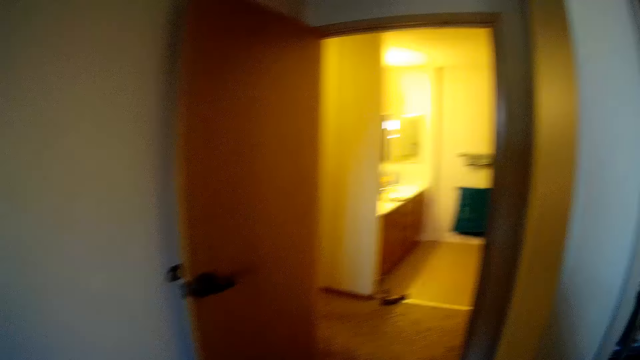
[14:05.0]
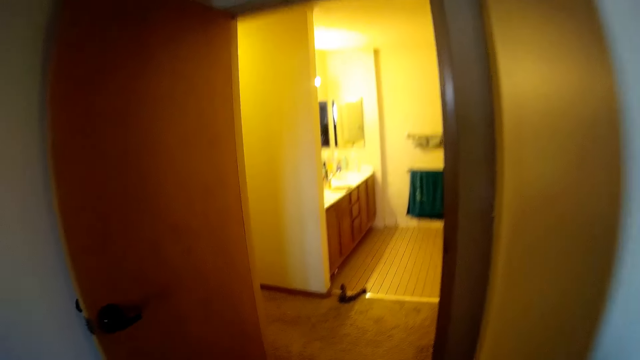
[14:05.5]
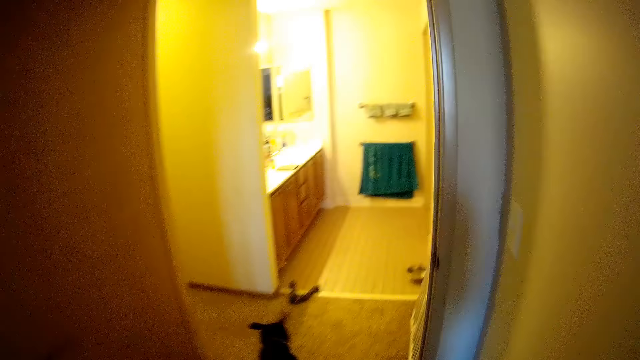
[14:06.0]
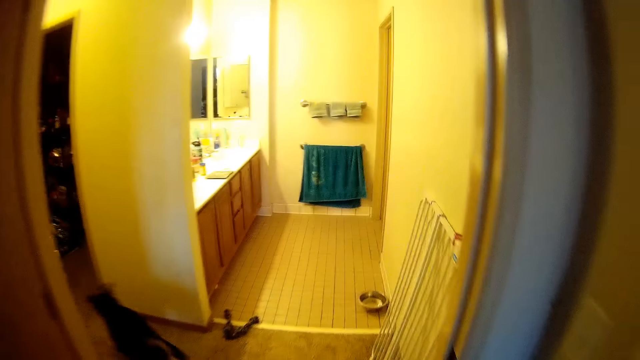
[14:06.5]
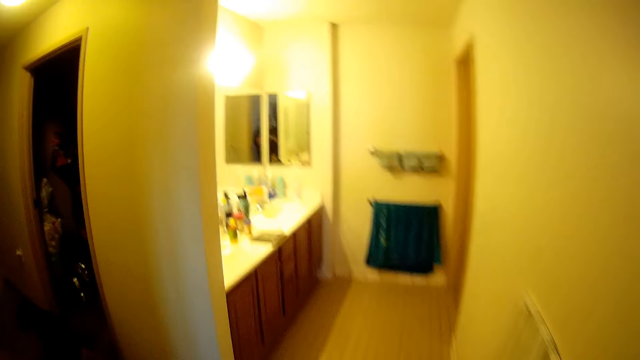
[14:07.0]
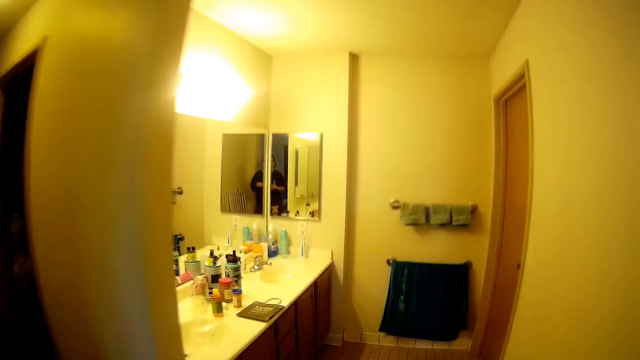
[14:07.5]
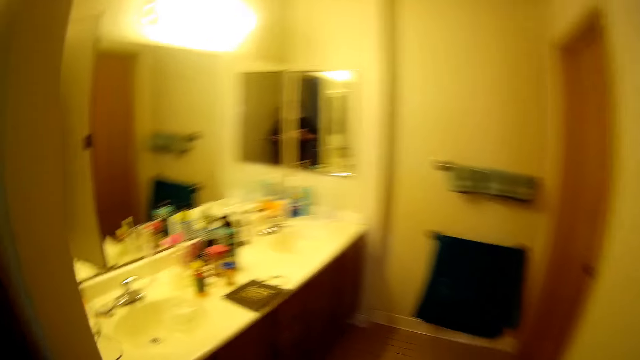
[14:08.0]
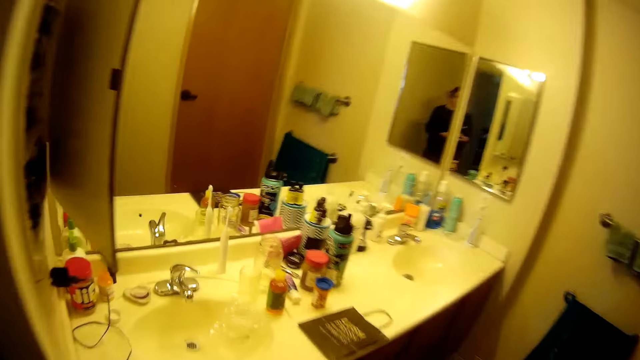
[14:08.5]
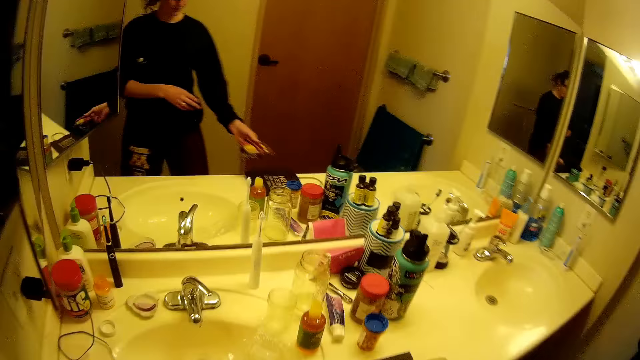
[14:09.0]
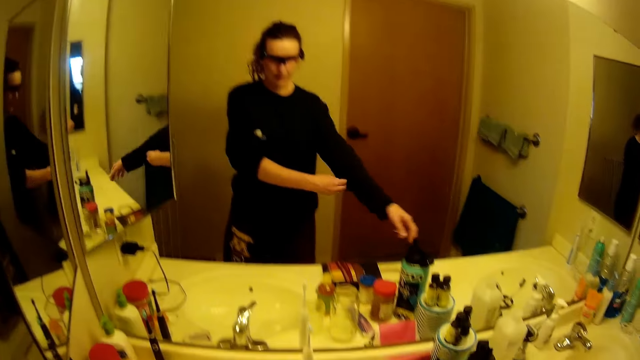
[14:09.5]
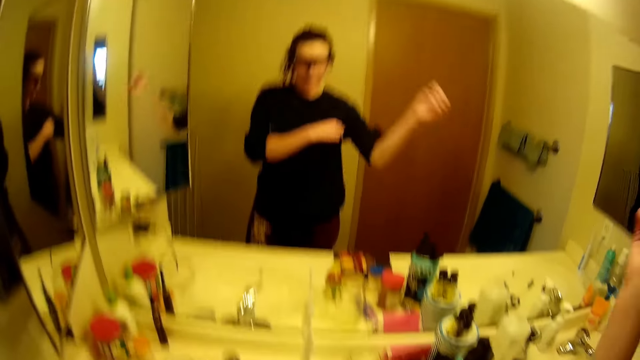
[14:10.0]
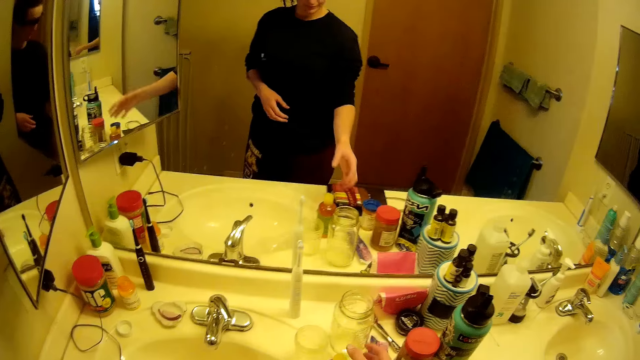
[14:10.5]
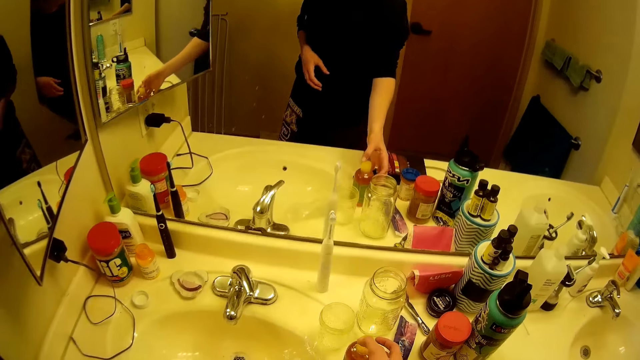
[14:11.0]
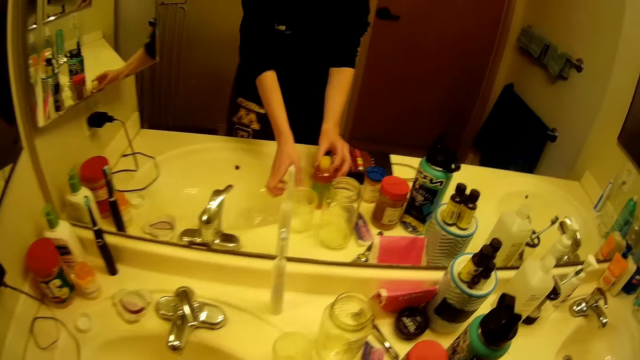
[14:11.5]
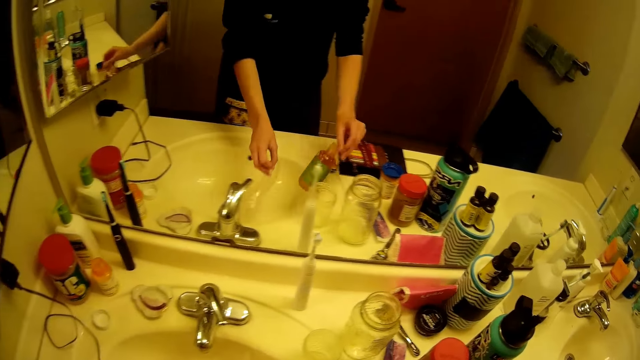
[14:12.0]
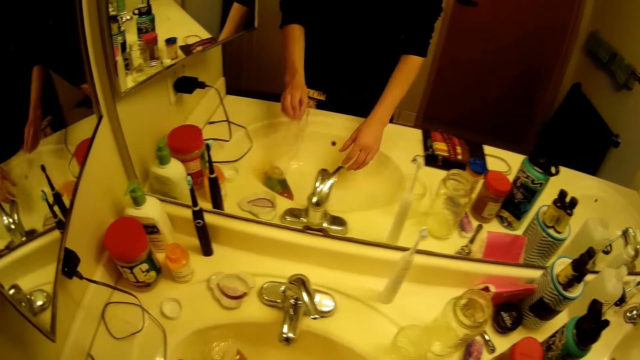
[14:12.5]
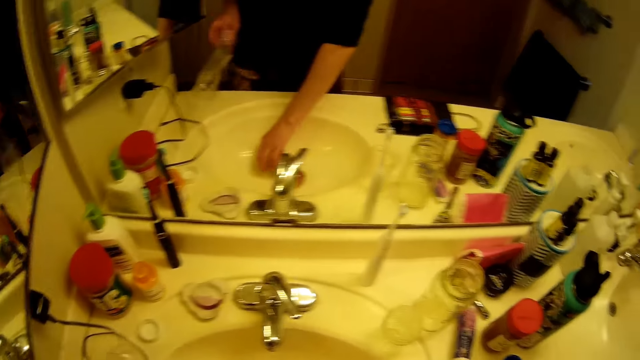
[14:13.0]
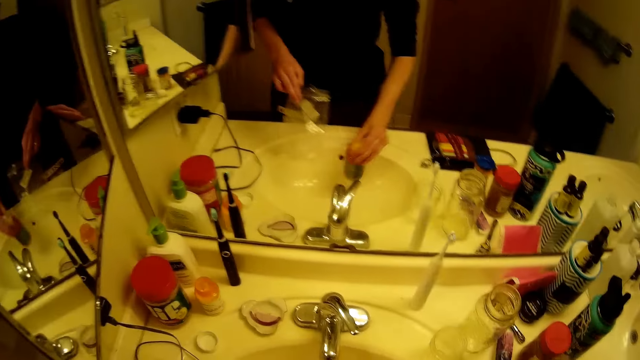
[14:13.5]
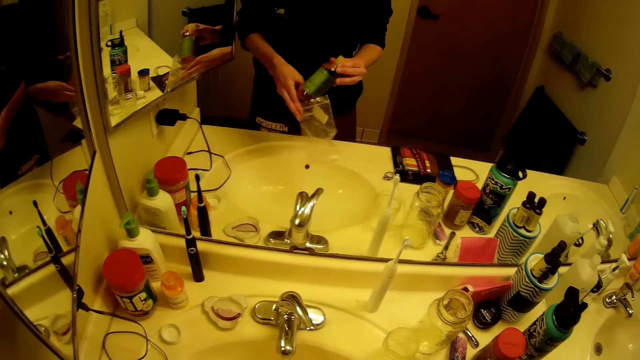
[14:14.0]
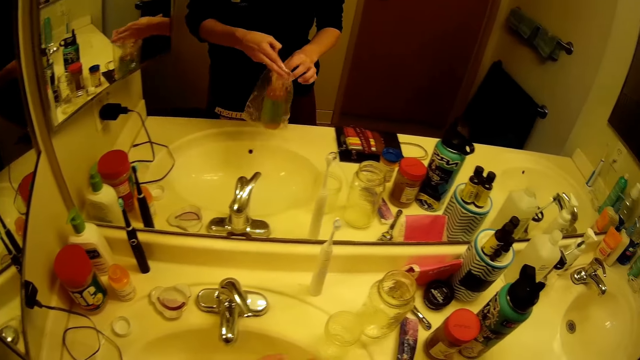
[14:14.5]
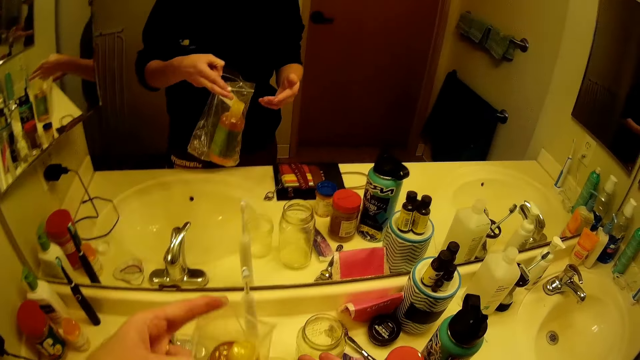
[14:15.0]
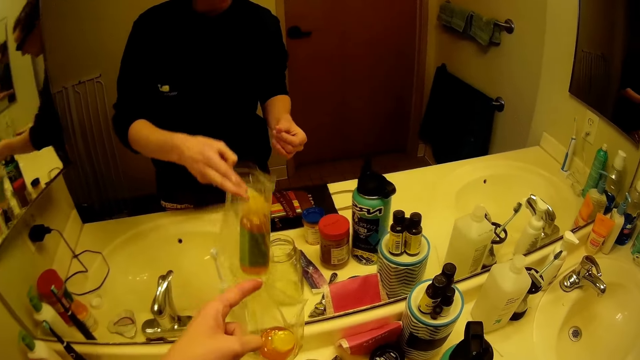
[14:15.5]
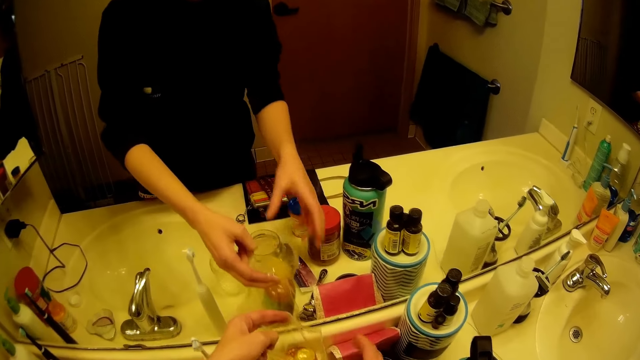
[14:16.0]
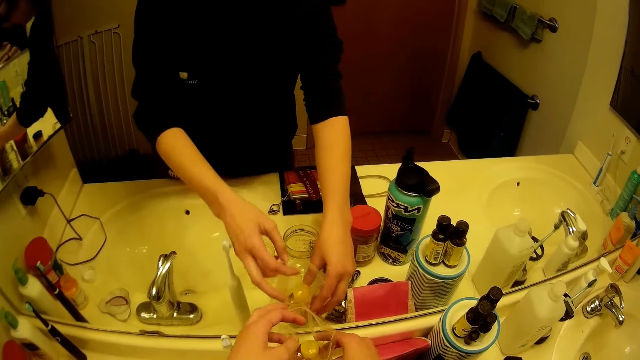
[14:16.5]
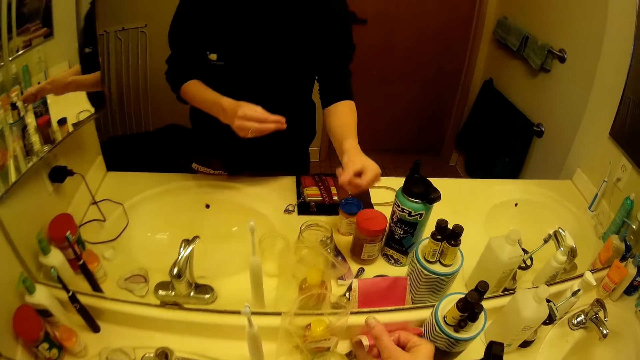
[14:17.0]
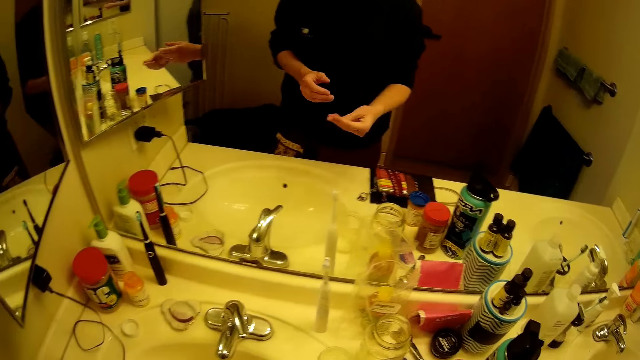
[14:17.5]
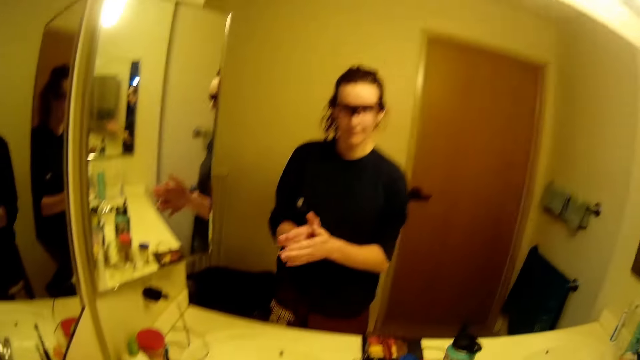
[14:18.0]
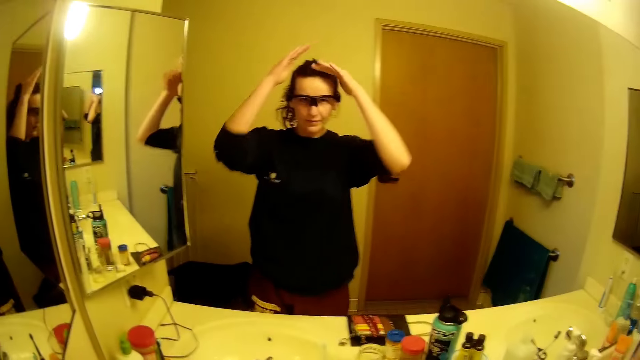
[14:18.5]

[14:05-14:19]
The camera wearer walks towards another room in the apartment. She puts a cloth on the sink area. She rolls up her sleeves. She adjusts her garments. She picks up a container. She picks up a plastic bag. She drops the container in the sink. She picks up something. She places the container in the Ziploc. She puts the plastic bag on the sink area.

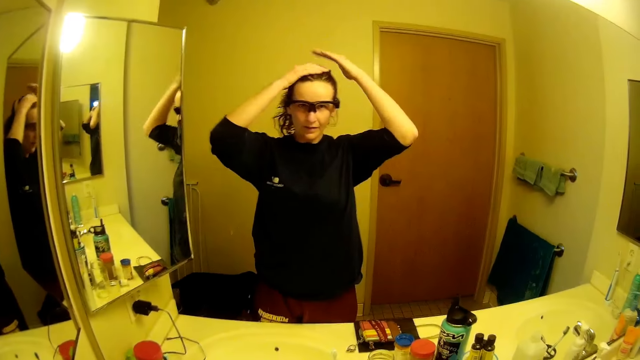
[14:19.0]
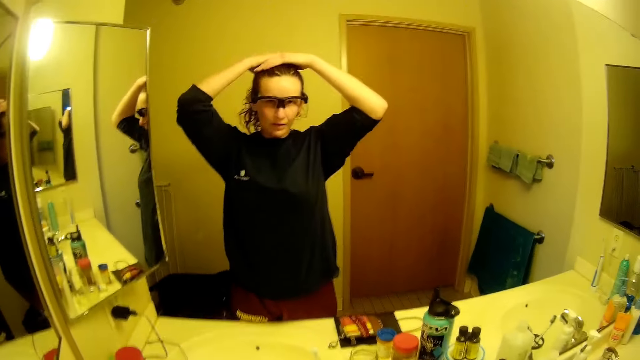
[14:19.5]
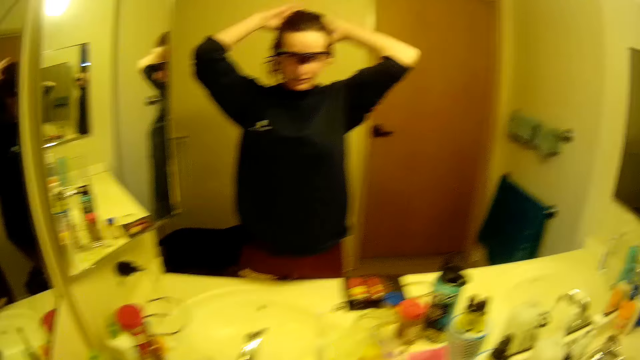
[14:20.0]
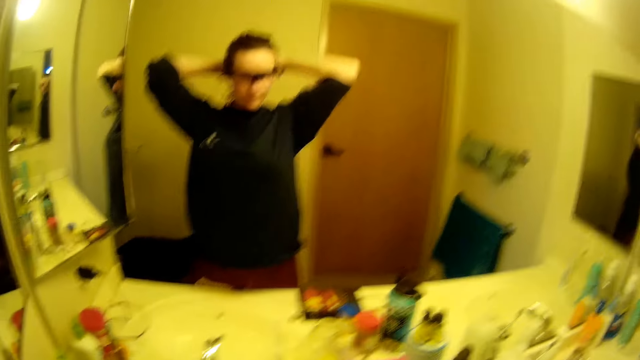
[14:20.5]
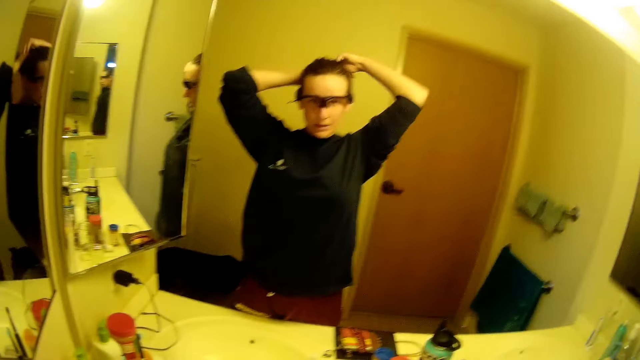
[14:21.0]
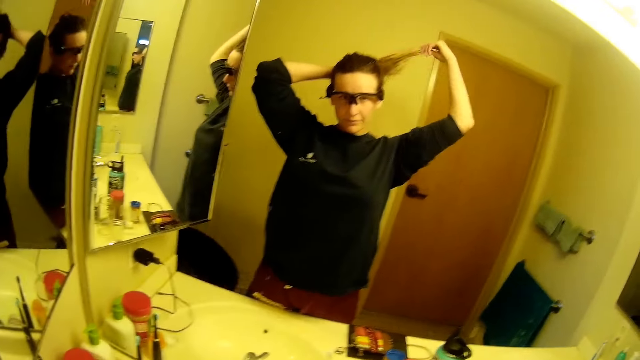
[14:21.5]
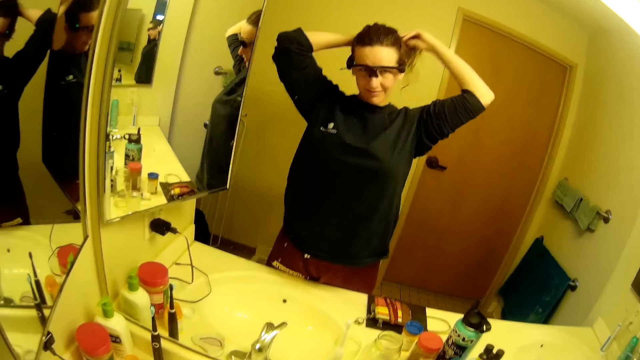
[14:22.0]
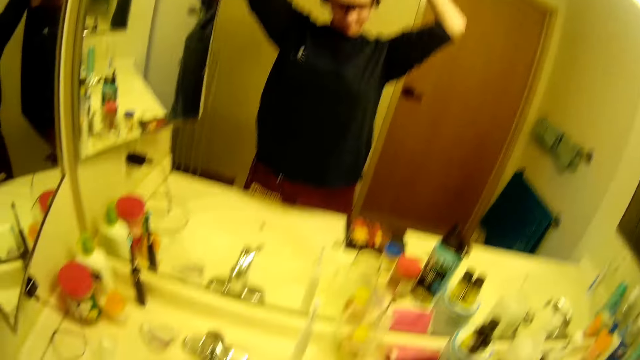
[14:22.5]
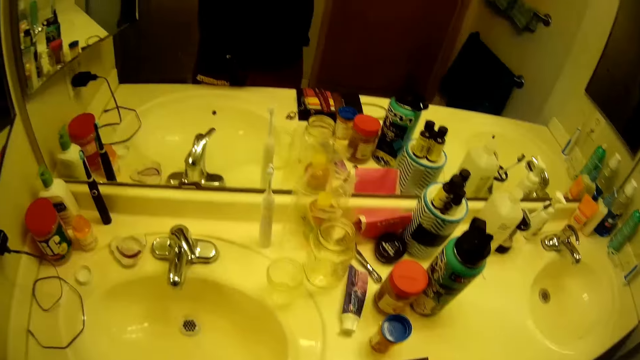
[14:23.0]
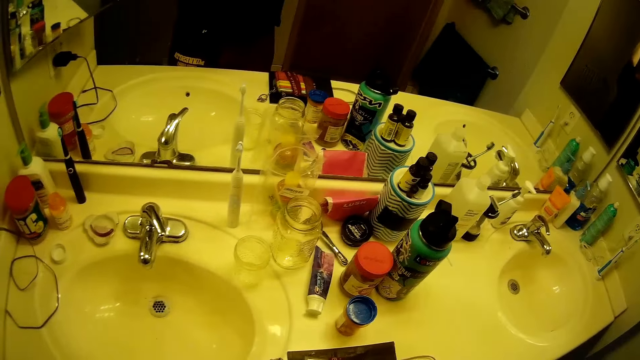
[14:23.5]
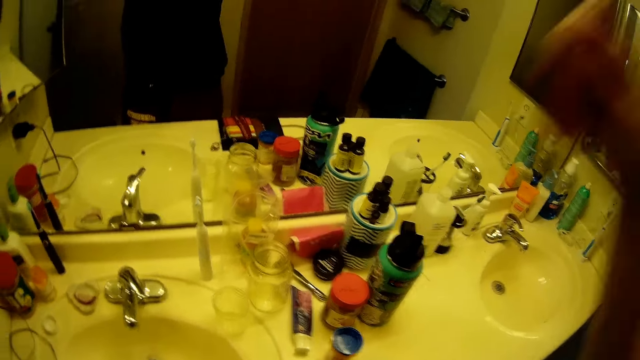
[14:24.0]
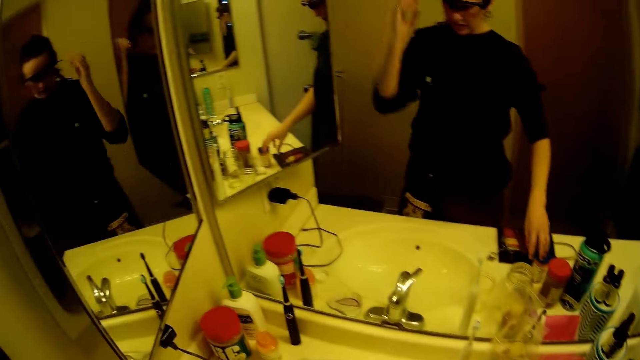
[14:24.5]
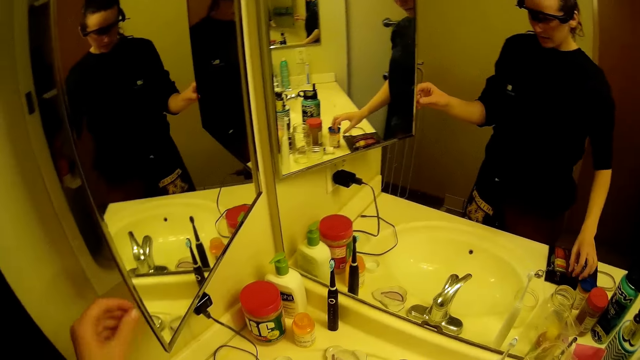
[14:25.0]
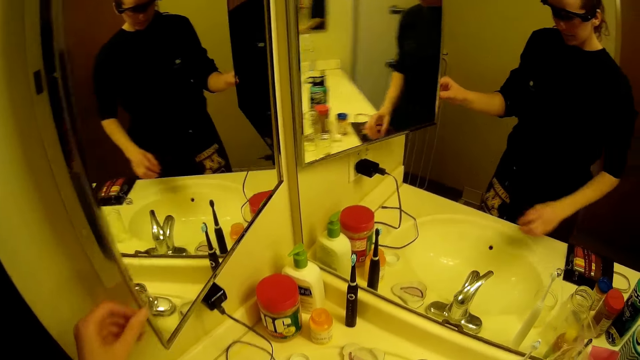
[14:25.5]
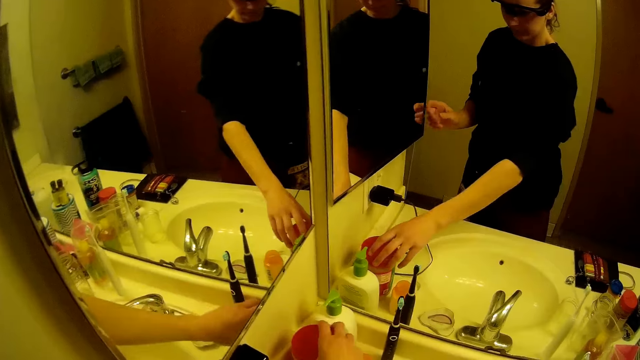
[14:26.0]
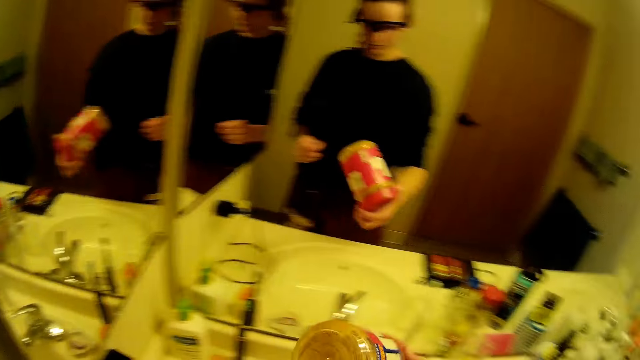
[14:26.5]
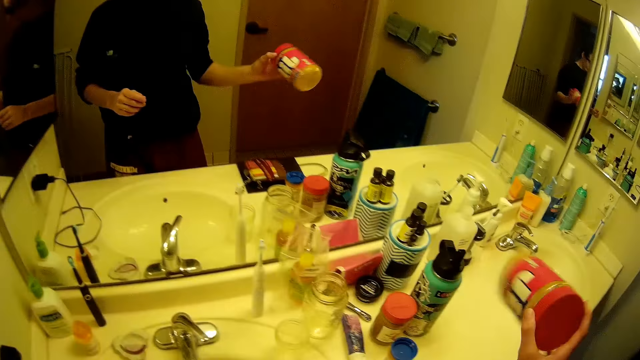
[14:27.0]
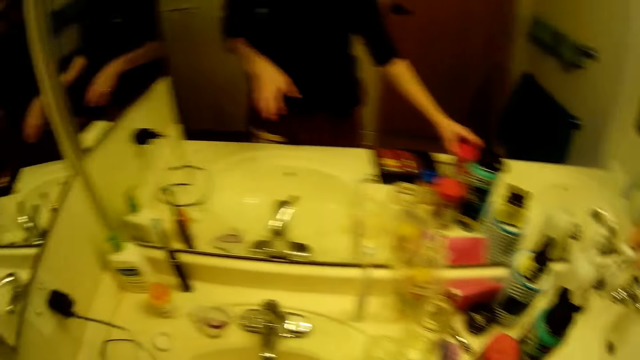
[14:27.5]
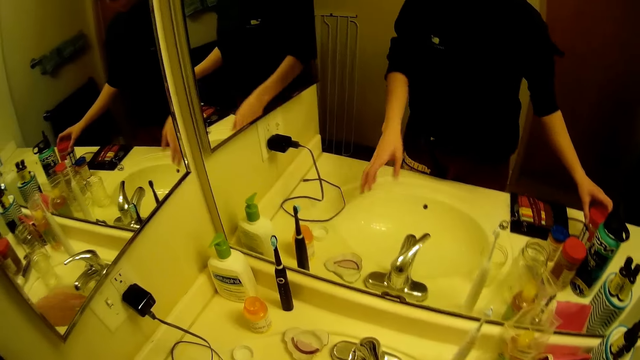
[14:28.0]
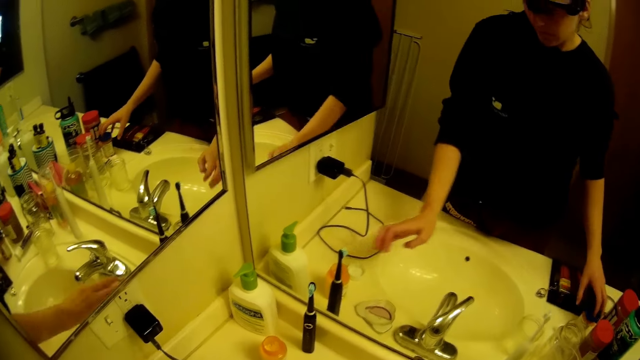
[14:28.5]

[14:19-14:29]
The camera wearer rubs her hair. She straightens her hair. She holds the mirror. She picks up a jar. She puts the jar on the sink area.
